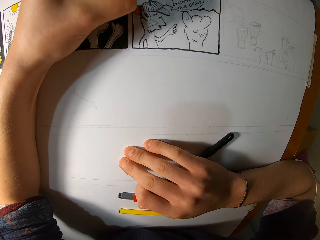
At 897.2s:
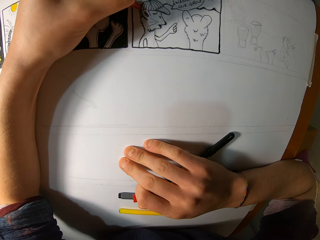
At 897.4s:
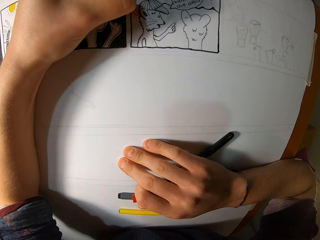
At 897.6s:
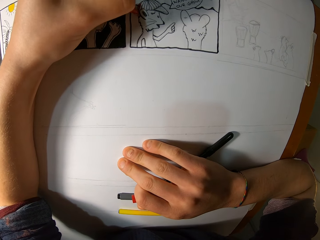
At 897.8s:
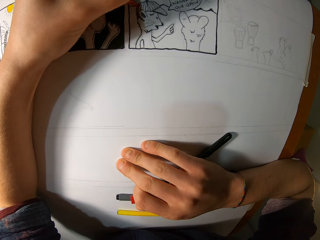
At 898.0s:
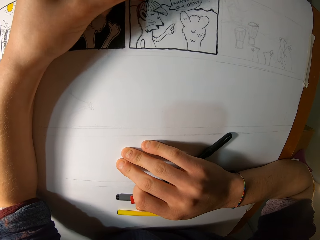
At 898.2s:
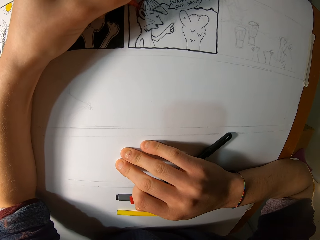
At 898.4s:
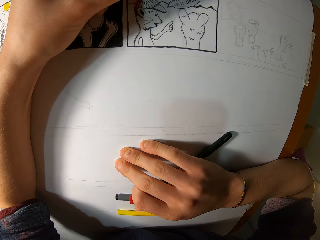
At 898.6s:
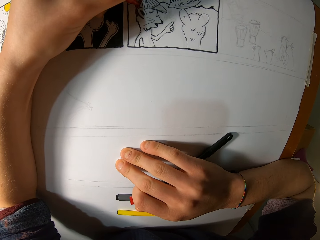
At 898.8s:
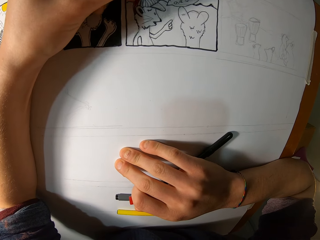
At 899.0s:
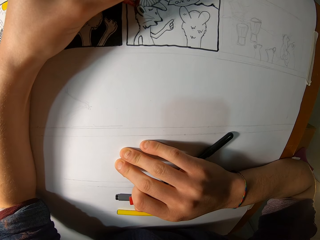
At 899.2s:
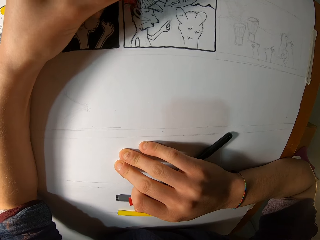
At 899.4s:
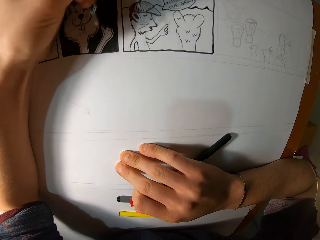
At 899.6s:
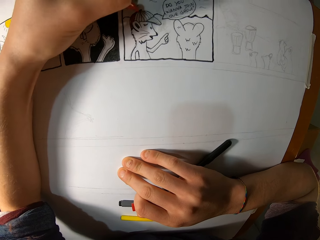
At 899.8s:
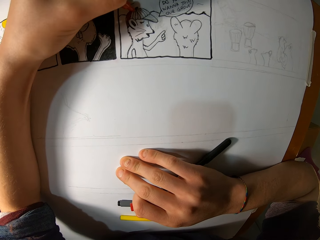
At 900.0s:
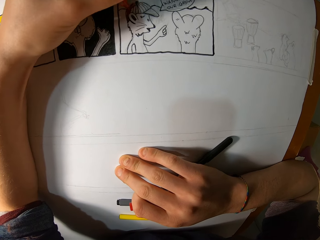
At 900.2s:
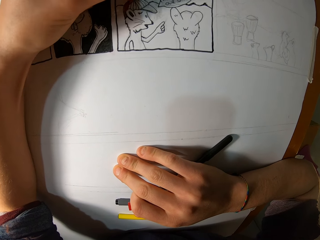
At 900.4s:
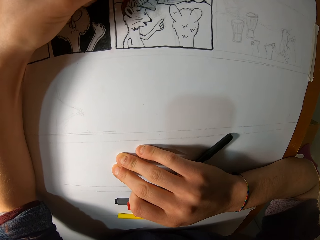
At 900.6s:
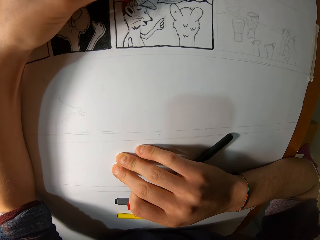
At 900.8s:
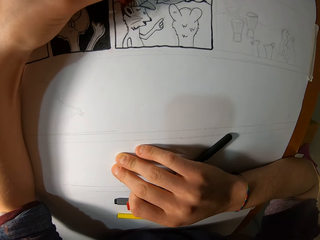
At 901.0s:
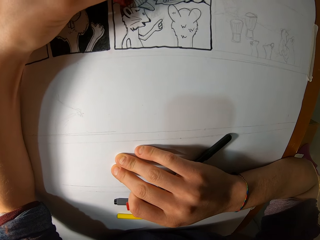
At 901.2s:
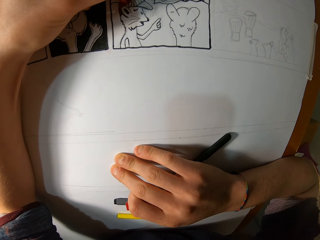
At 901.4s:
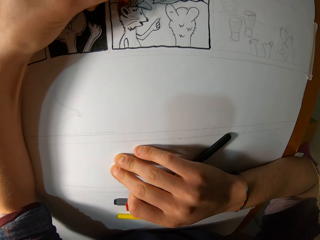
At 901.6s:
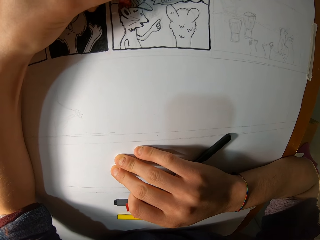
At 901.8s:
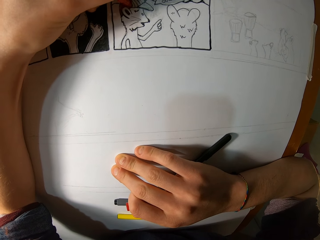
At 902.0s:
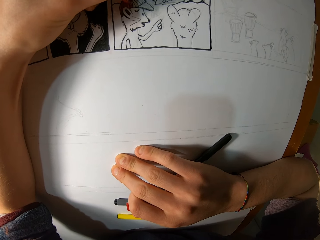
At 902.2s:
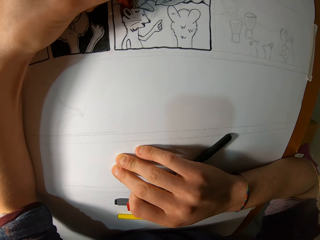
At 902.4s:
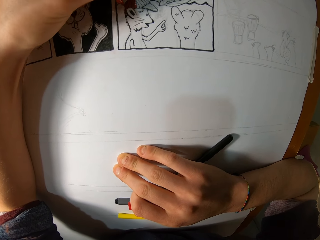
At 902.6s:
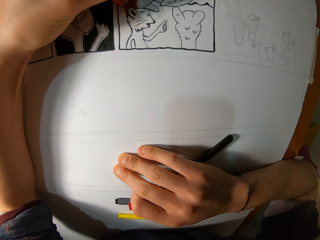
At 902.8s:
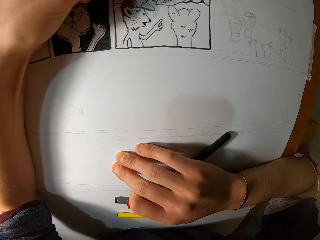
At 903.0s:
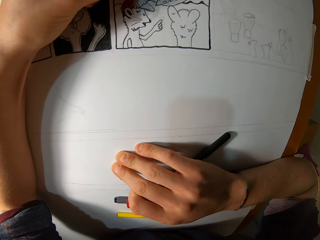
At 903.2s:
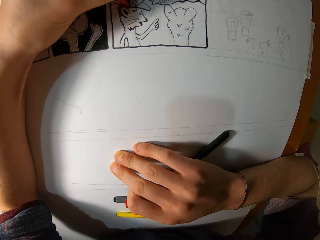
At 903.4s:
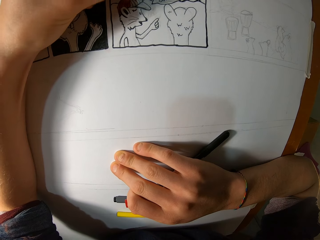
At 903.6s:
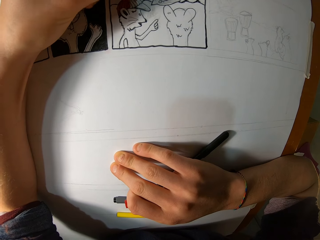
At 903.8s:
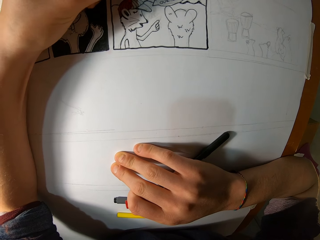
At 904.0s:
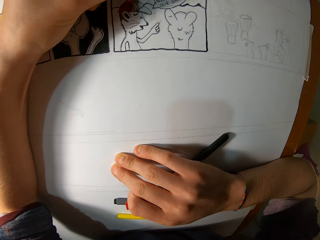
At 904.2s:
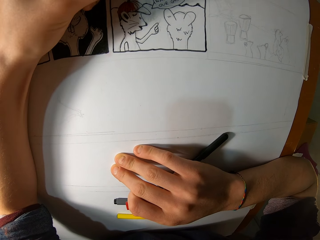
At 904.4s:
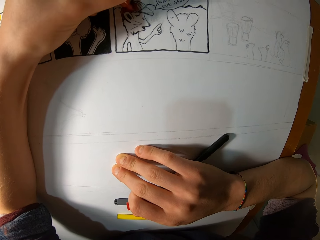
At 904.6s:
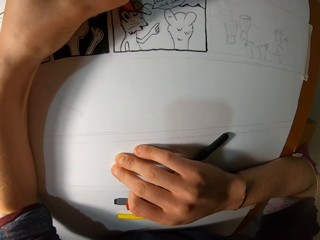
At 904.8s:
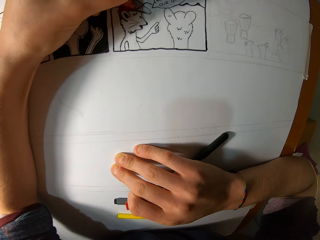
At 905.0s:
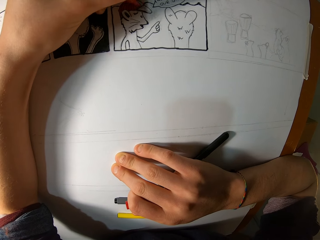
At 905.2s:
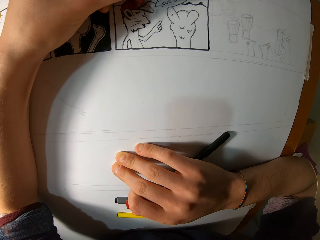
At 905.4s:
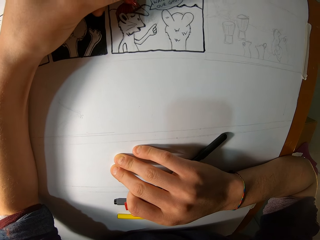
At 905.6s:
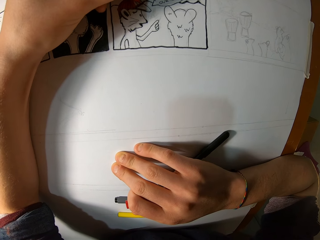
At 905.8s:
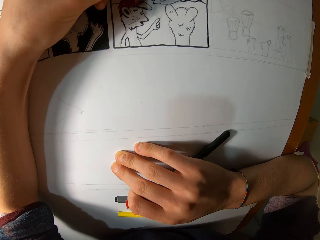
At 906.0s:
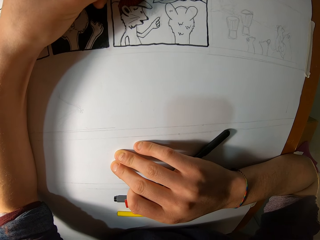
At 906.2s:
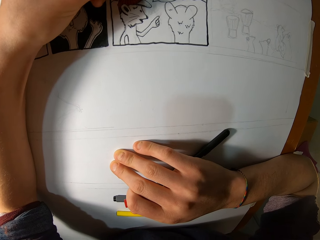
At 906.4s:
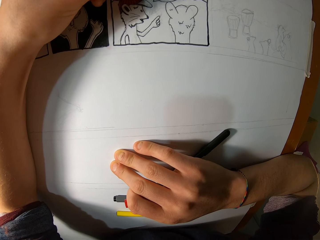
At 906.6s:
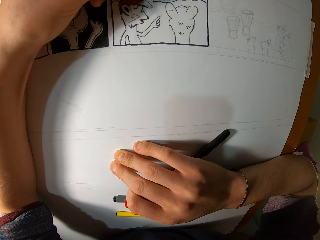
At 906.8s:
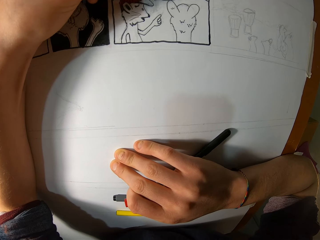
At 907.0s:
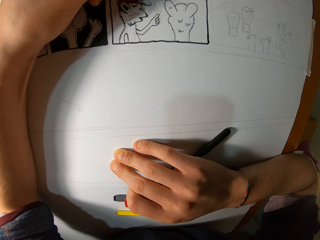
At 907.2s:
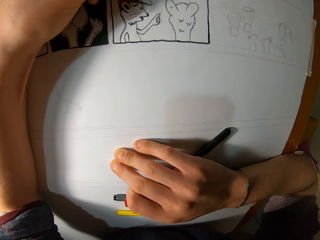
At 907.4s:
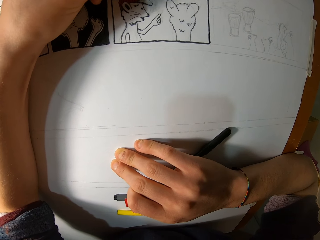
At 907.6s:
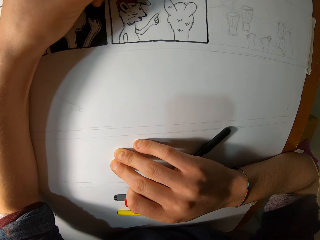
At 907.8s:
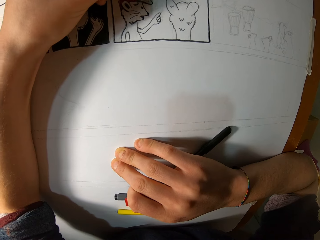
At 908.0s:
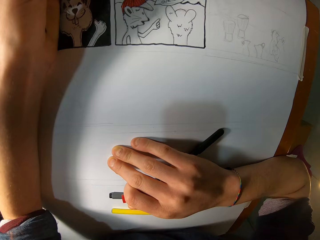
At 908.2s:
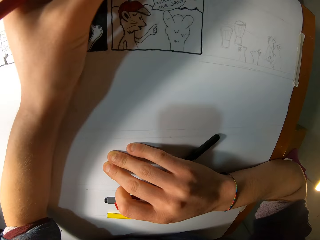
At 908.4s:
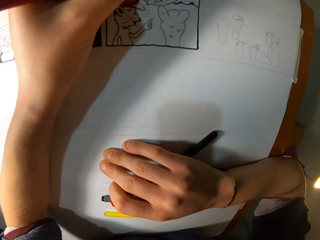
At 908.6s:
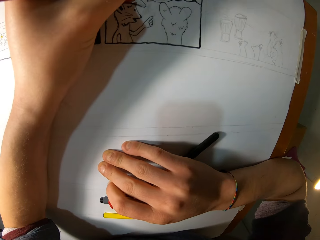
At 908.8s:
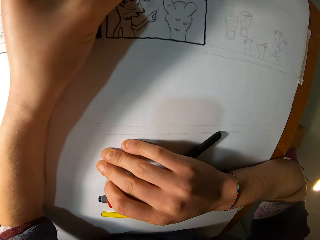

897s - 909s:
The camera wearer colours a drawing with a crayon.

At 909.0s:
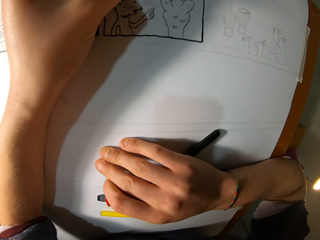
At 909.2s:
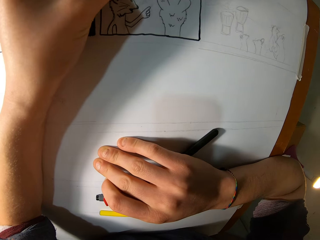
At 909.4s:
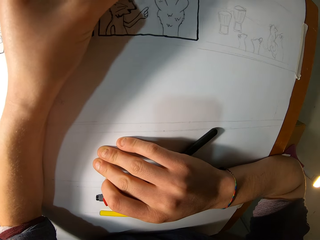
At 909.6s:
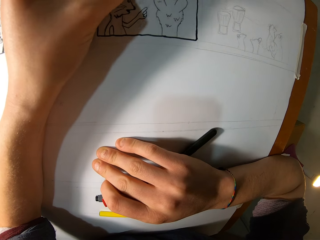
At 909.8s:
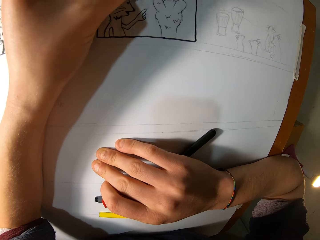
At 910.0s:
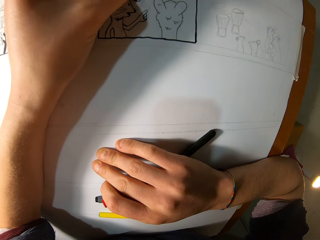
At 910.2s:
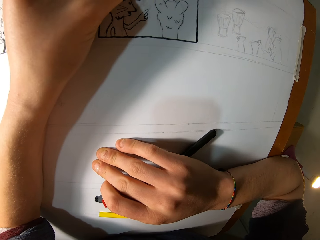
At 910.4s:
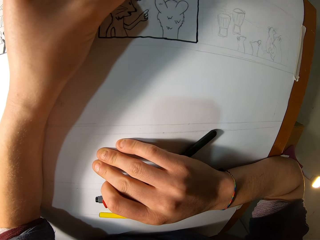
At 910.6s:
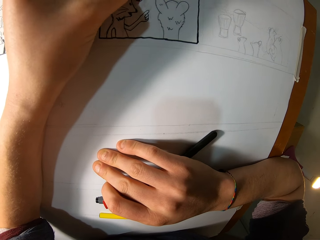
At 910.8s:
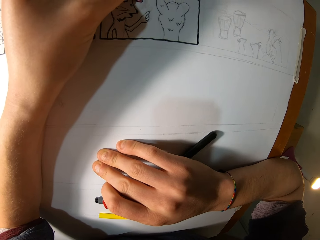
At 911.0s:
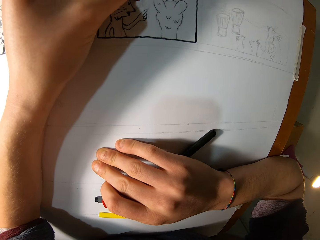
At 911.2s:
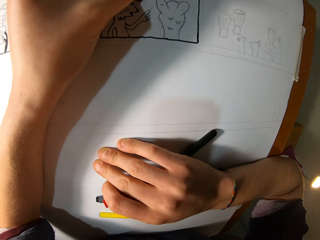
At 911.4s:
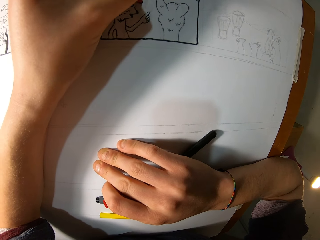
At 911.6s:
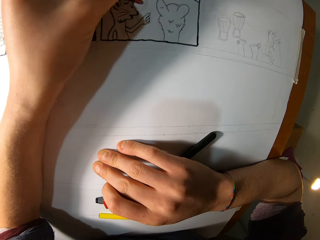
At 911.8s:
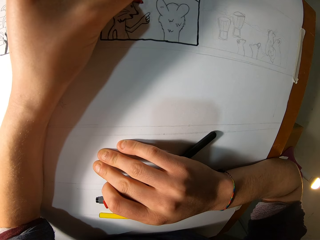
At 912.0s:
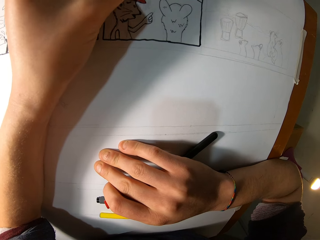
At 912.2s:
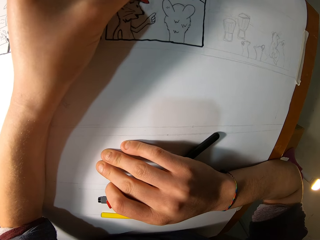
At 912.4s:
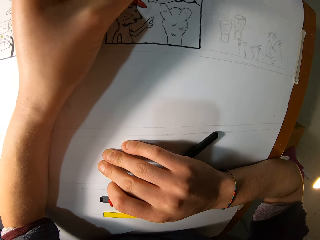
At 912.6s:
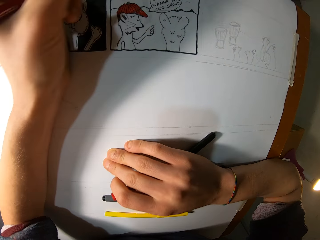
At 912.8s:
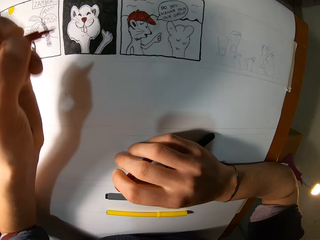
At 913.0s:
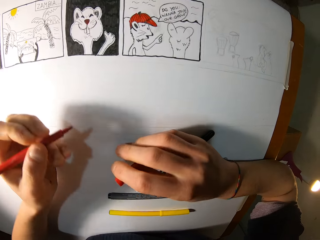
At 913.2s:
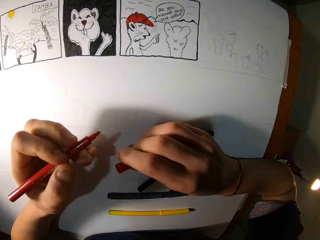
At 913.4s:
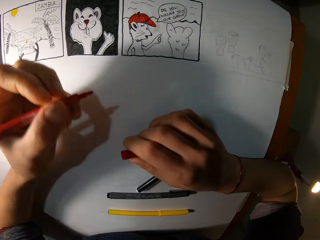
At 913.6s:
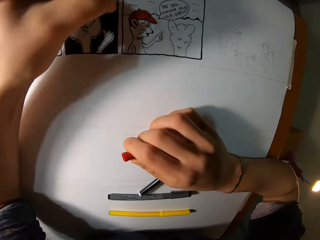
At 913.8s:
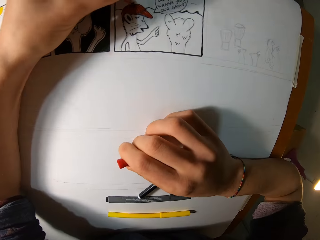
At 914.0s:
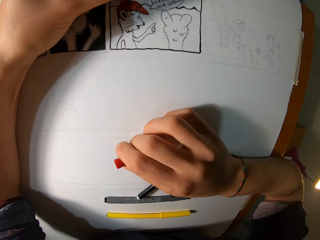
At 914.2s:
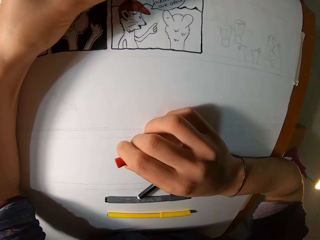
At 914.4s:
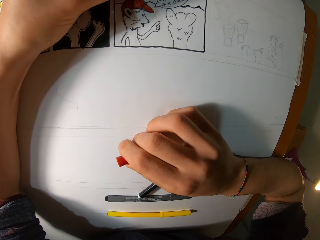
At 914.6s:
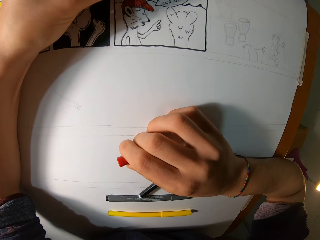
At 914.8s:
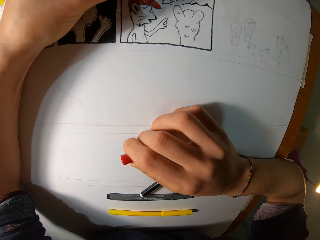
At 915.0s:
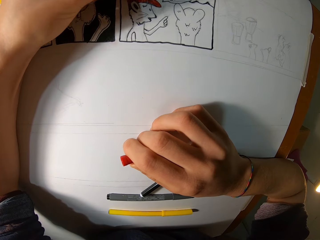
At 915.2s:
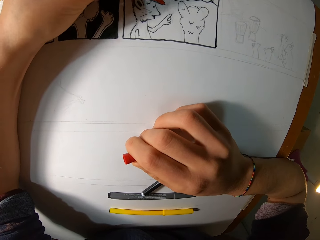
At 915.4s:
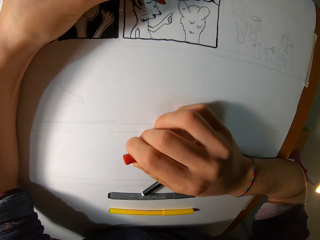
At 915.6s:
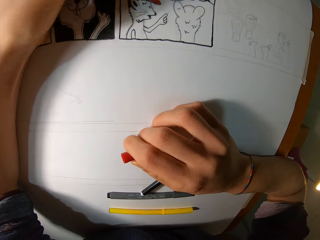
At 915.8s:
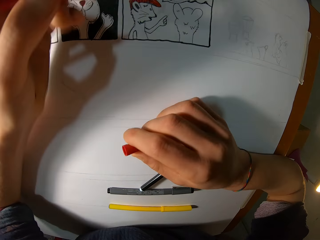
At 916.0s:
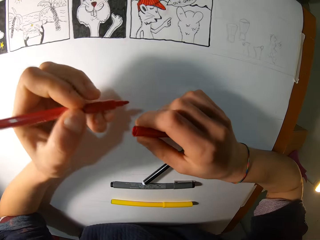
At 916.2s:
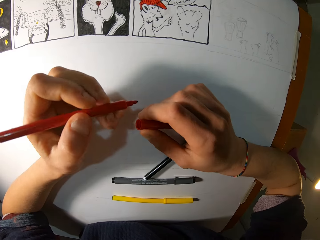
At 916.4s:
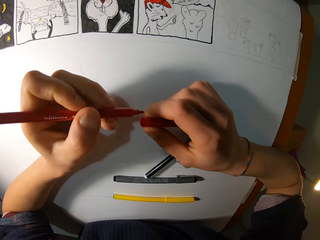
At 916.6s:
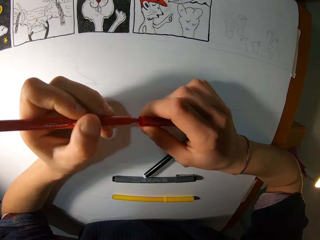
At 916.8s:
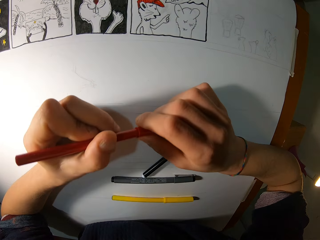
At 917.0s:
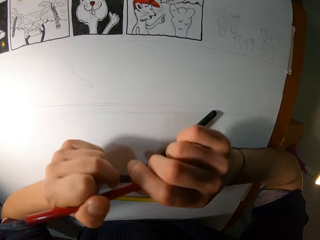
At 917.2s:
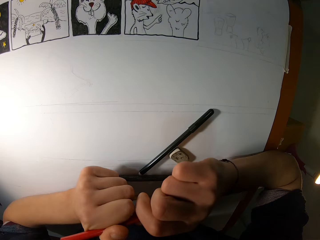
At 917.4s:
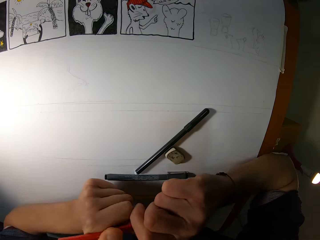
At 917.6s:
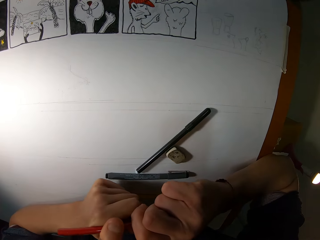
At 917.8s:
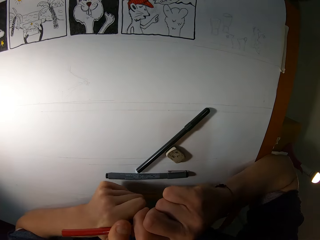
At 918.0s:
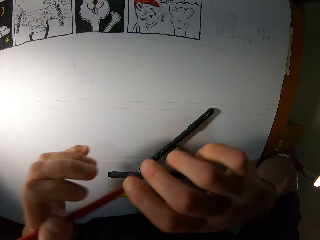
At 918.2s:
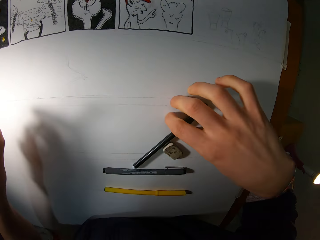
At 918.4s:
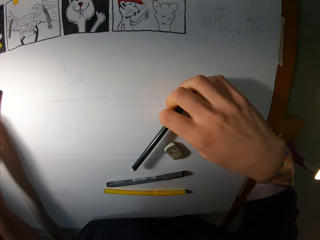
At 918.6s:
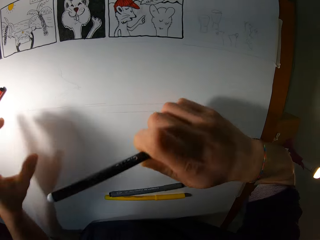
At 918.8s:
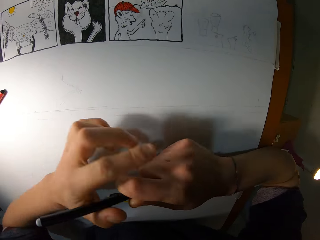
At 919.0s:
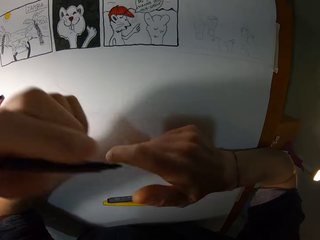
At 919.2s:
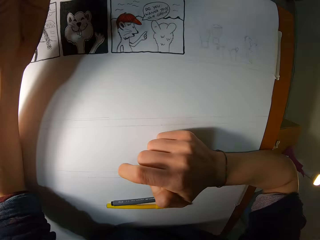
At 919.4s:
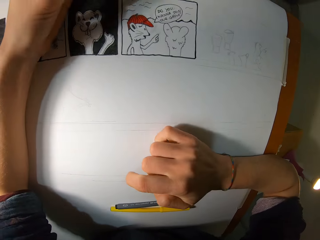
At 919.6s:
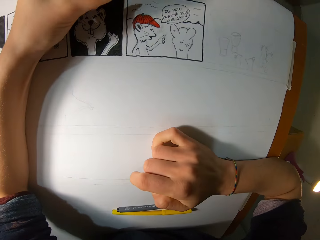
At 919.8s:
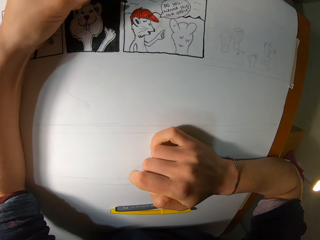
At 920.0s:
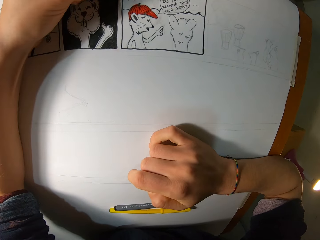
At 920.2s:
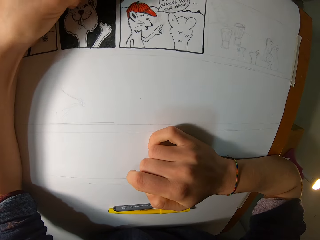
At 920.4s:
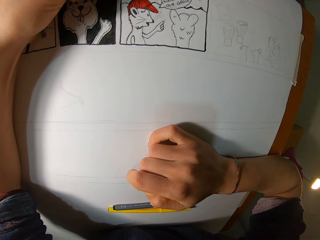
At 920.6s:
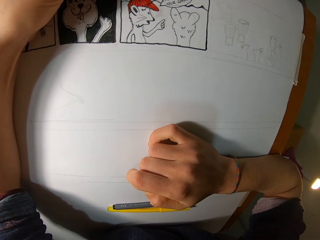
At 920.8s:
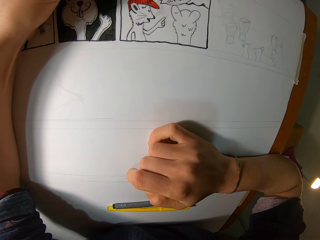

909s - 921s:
The camera wearer pulls a hand from a drawing. He looks at the drawing. He colours the drawing with a crayon. He holds the crayon away from the drawing. He covers the red crayon in his left hand with the cover in his right hand. He drops the red crayon in his left hand on the drawing paper. He takes the black crayon on the drawing paper with his right hand. He moves the black crayon in his right hand to his left hand. He paints a drawing on the drawing paper with the black crayon in his left hand.
